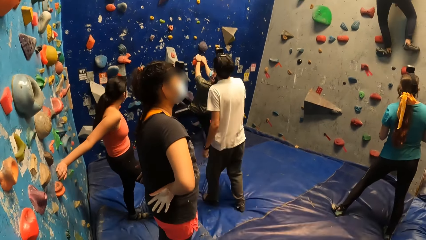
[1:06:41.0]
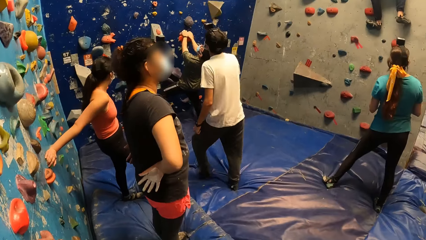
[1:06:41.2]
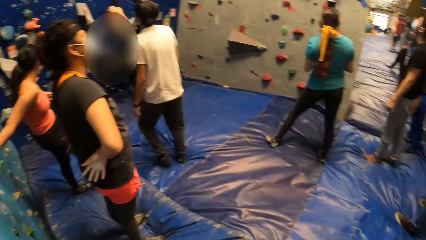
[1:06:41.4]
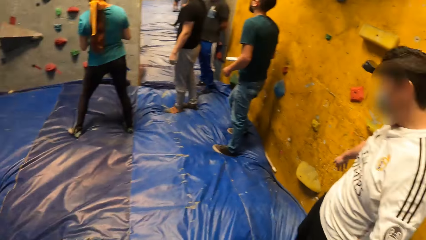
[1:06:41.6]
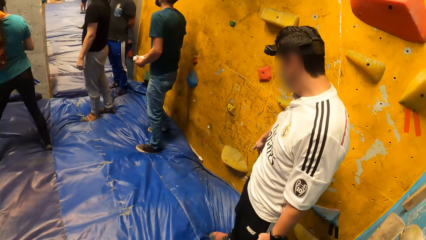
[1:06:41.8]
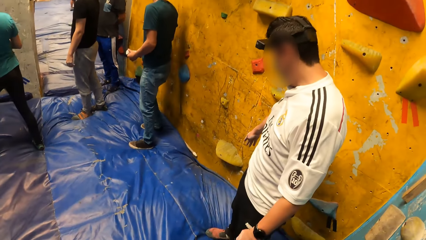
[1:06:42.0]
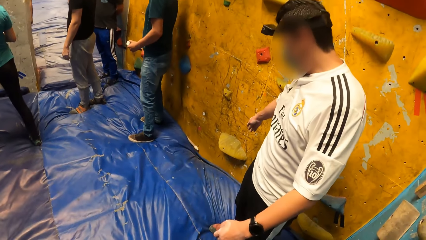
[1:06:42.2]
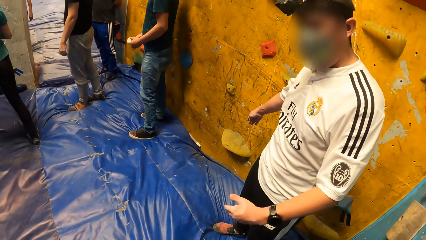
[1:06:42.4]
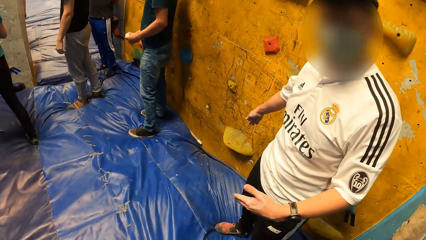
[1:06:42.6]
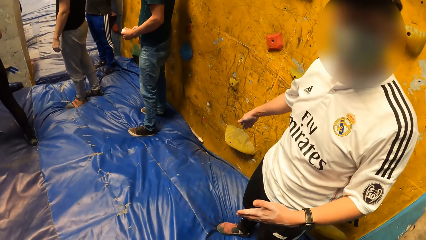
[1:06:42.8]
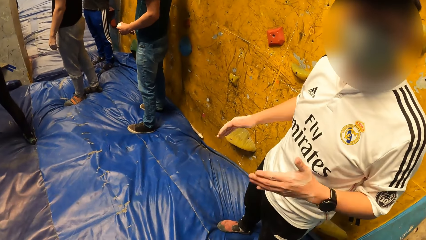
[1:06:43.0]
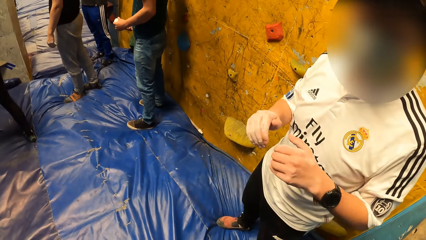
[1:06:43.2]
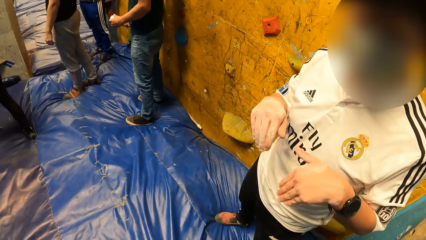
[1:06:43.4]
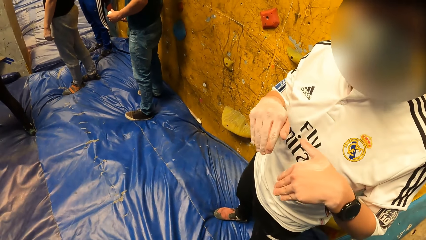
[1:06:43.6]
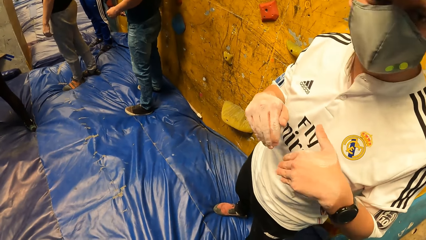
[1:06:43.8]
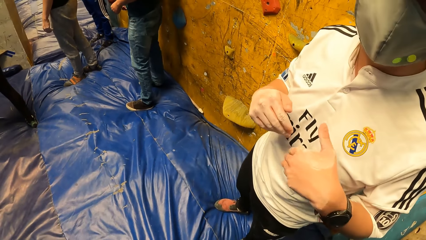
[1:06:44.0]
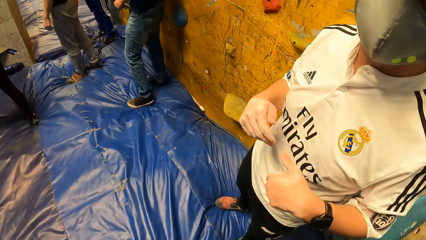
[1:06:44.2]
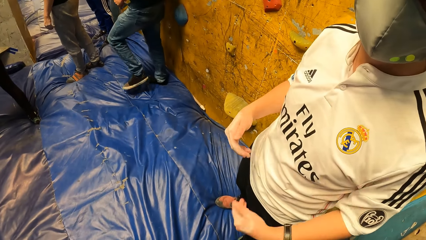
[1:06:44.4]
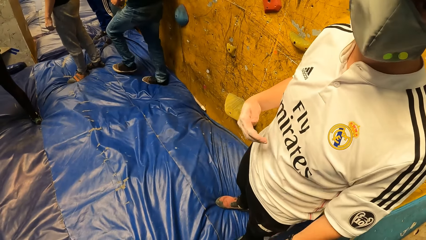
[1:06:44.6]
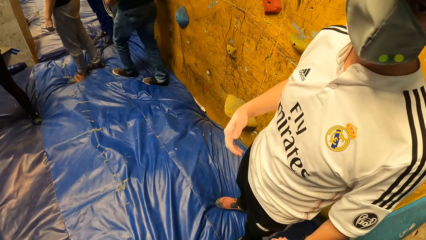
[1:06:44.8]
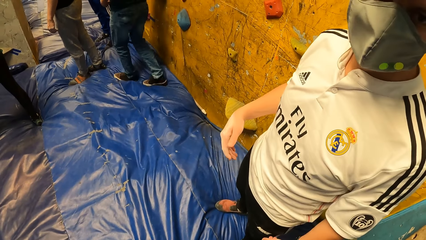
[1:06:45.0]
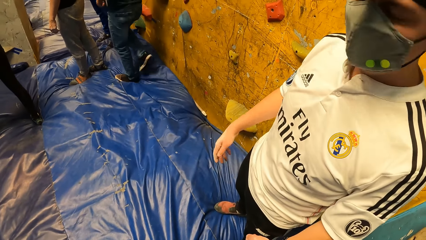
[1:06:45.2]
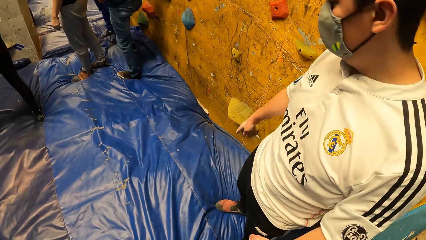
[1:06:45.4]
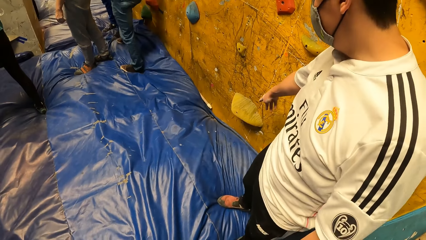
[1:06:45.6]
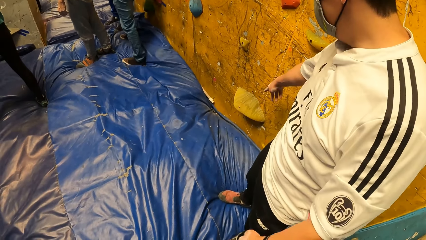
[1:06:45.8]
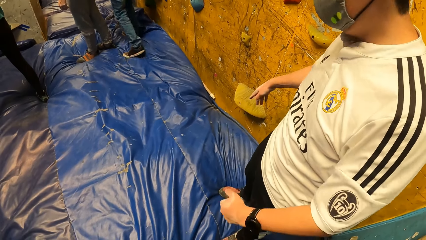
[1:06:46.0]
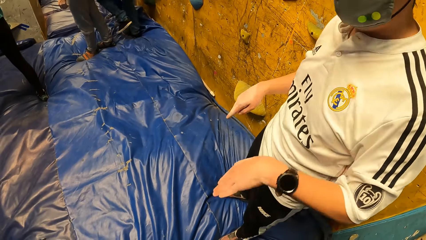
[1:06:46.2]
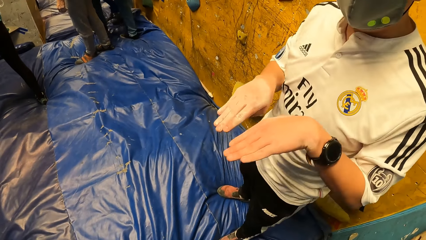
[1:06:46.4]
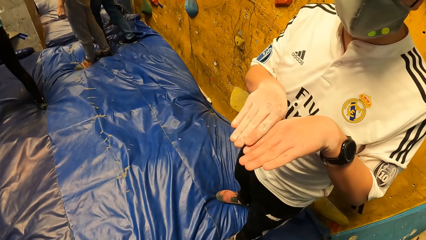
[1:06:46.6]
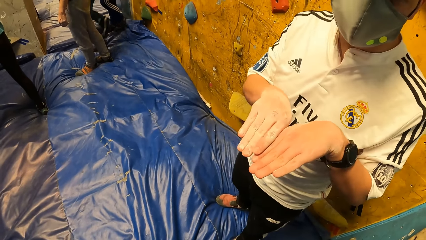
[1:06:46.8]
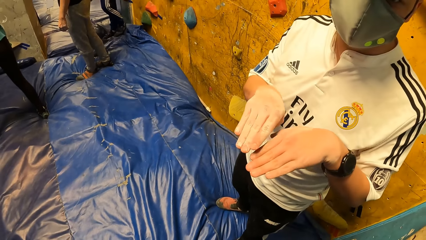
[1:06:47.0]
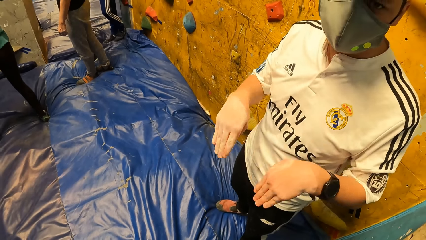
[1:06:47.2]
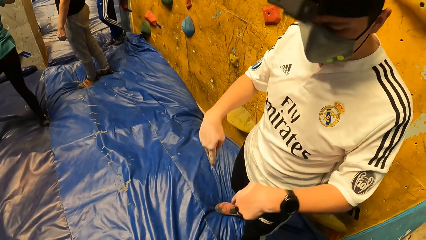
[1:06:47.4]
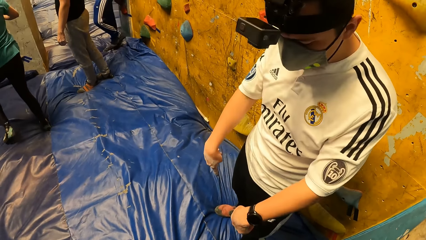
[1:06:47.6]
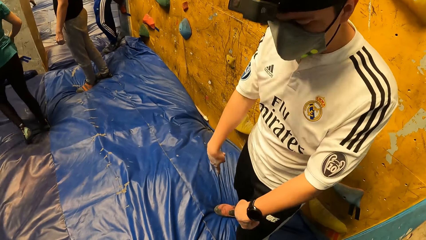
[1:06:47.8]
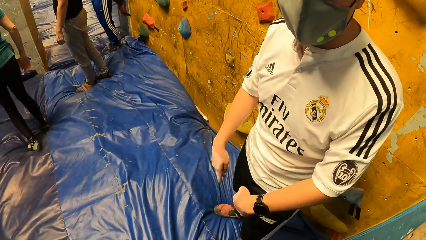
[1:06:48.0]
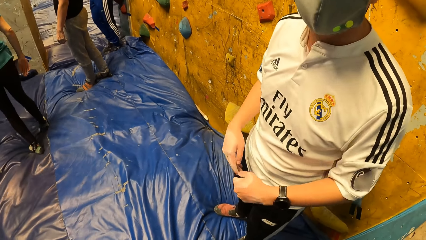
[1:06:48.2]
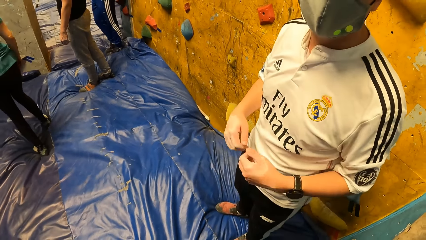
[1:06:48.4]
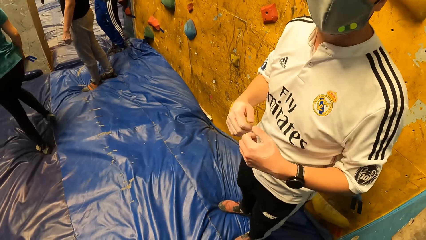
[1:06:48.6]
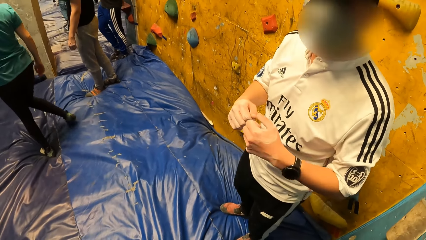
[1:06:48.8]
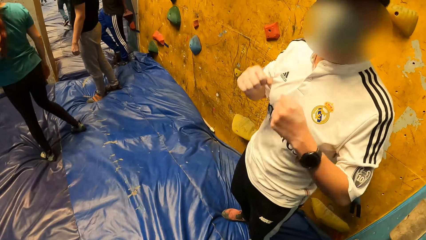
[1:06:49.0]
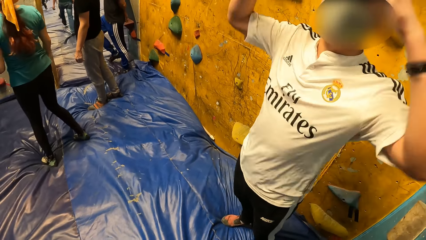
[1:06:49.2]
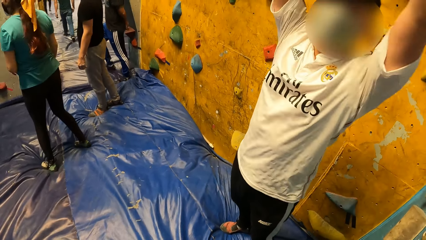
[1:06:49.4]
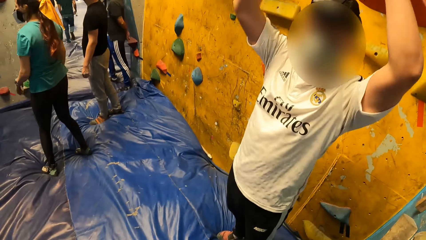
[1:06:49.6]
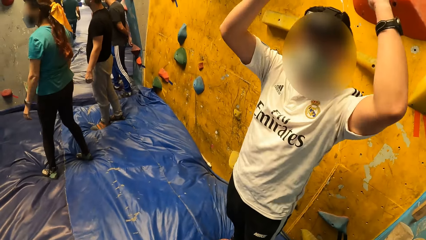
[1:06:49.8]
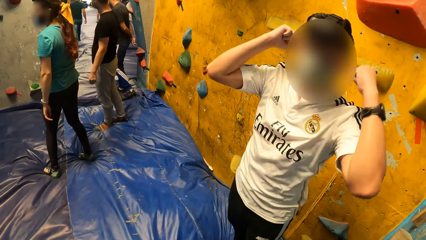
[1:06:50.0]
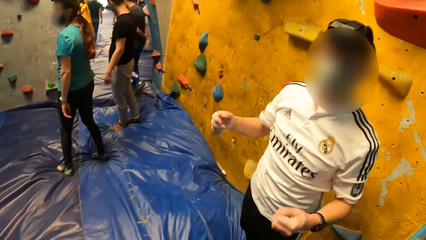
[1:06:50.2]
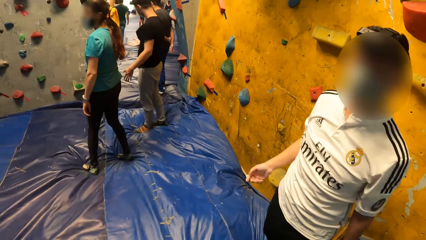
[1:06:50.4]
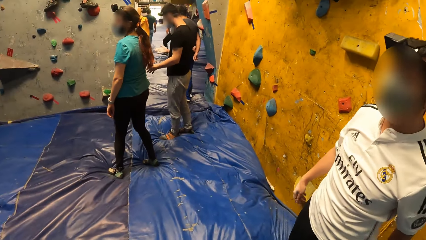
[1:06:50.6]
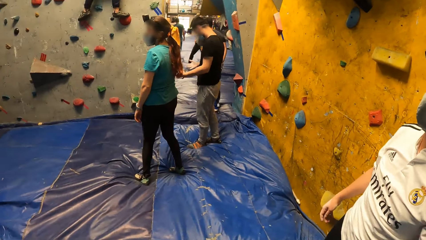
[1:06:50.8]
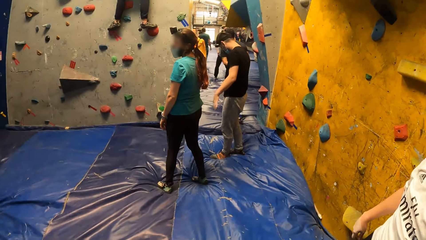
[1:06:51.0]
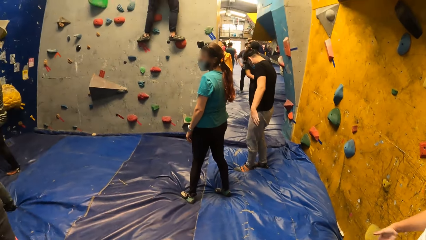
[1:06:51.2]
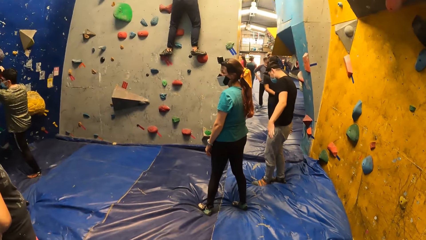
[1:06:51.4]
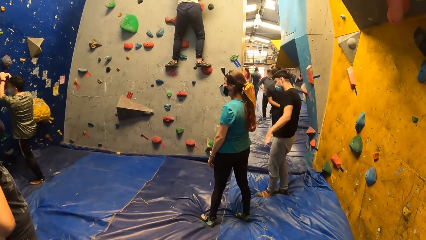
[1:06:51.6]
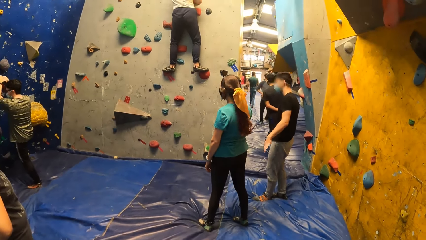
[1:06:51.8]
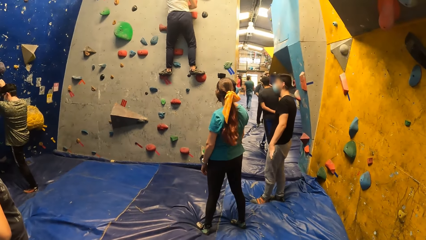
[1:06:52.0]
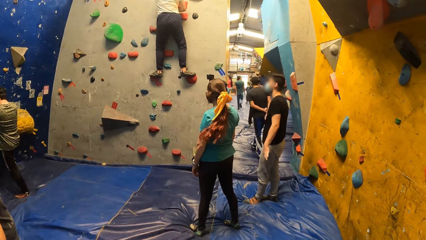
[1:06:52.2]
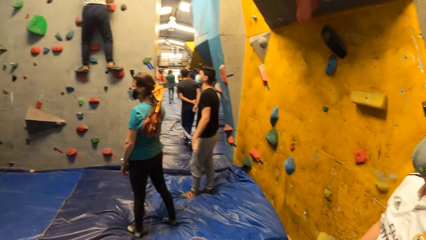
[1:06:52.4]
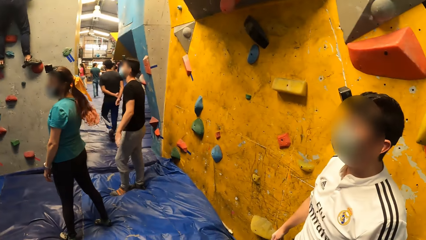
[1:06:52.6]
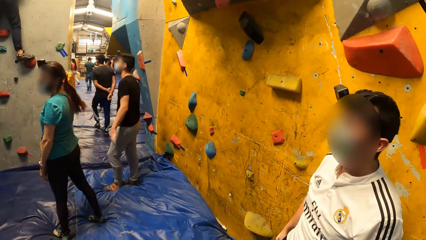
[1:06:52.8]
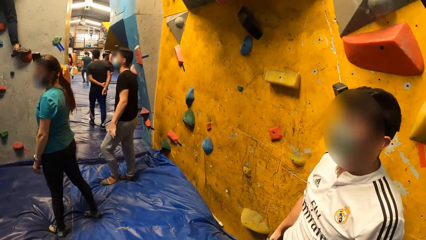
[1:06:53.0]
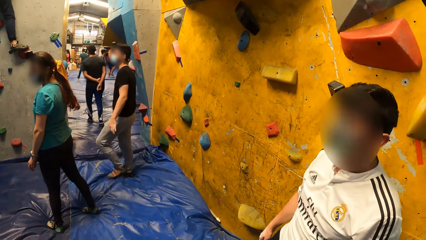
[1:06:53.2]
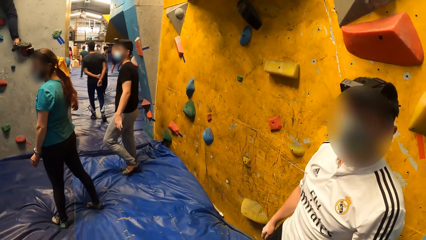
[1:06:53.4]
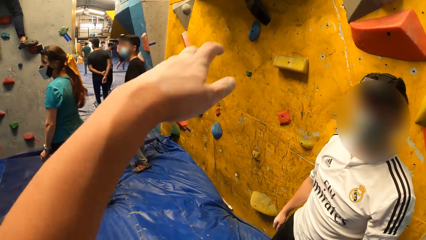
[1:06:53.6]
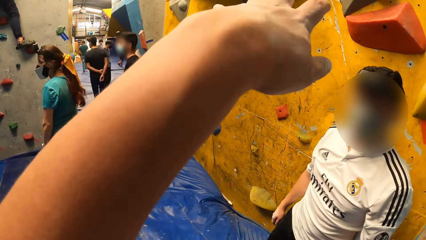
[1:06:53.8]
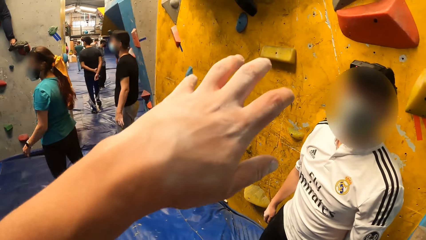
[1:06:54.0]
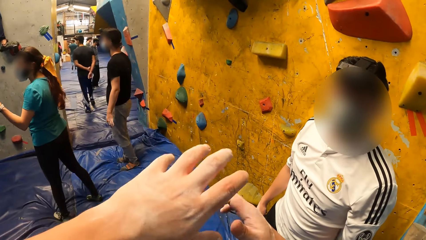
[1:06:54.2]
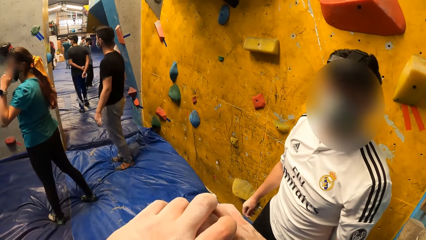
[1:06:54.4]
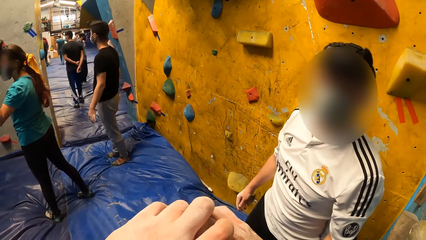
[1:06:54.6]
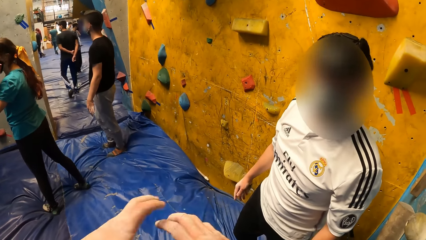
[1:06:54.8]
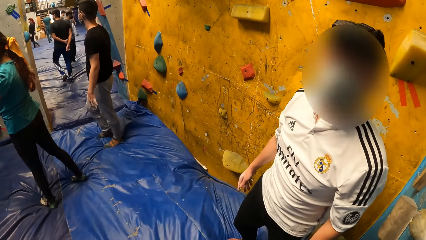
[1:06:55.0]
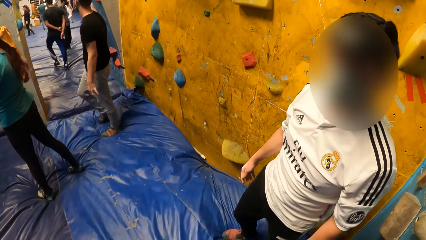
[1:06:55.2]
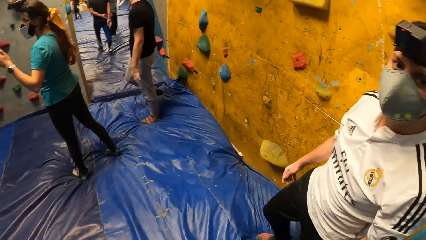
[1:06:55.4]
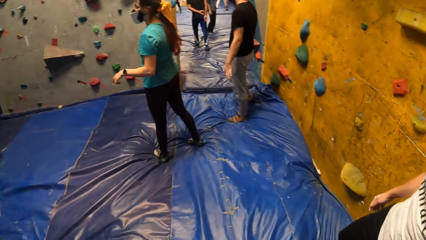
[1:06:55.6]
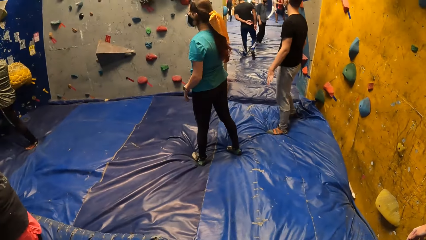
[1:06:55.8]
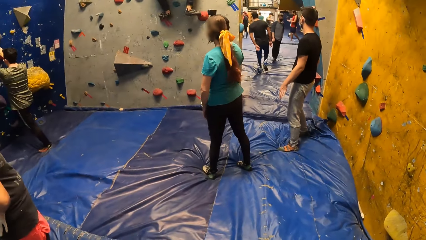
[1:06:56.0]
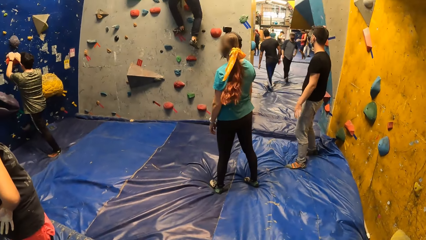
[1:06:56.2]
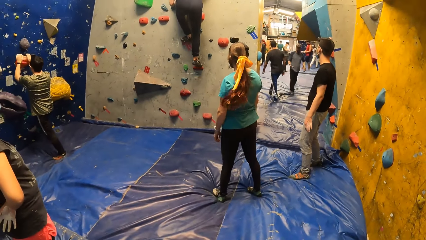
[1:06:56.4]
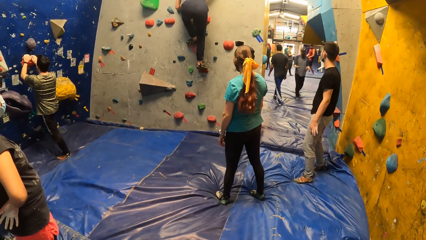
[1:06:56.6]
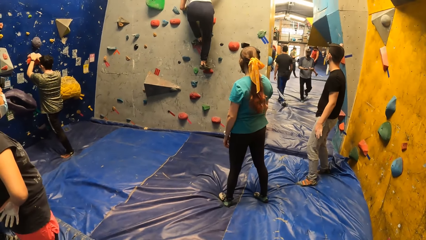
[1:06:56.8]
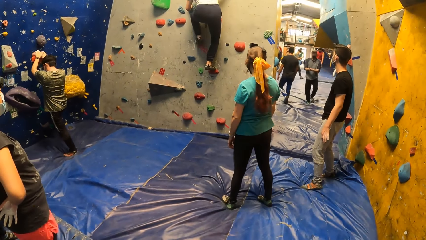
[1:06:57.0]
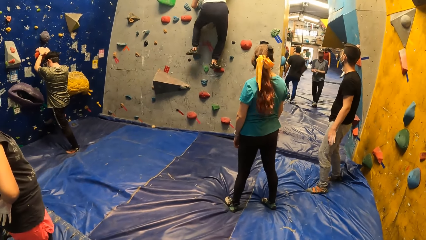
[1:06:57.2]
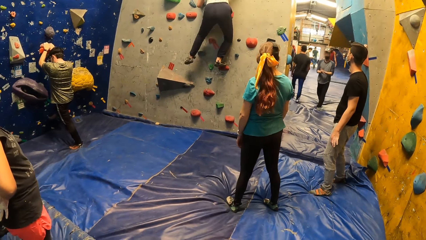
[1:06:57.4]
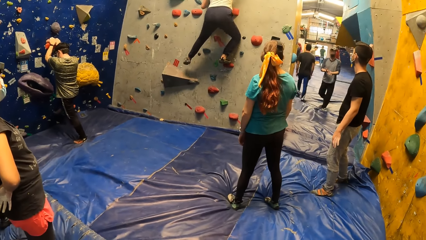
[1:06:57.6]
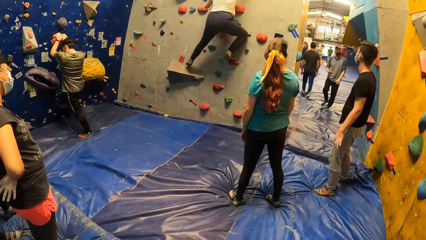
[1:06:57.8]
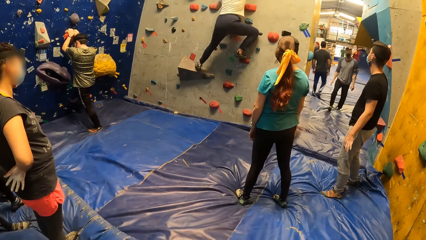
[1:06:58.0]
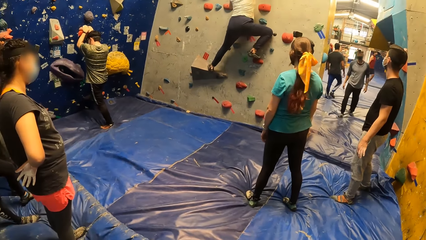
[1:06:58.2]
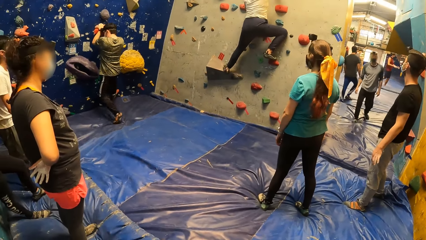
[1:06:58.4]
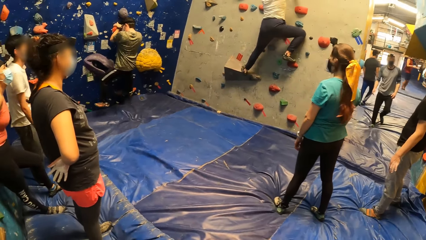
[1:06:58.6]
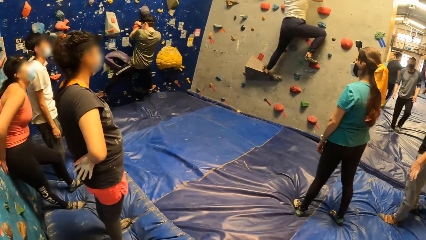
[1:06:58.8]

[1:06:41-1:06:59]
A man interacts with the camera wearer. Another man points at a climbing wall and moves hands. The camera wearer points at a wall hold. The other man puts hands together and lifts hands. The camera wearer looks at climbing walls. They move a hand. A third man climbs the rock wall with his hands and legs.
